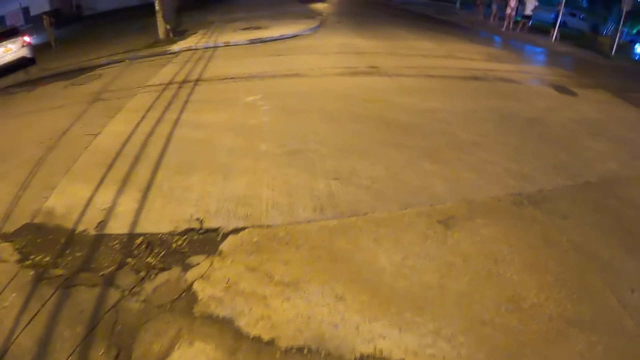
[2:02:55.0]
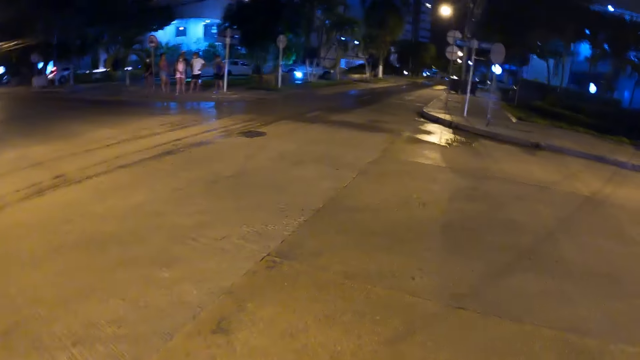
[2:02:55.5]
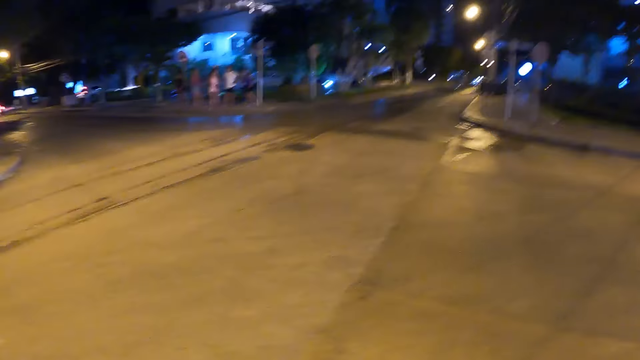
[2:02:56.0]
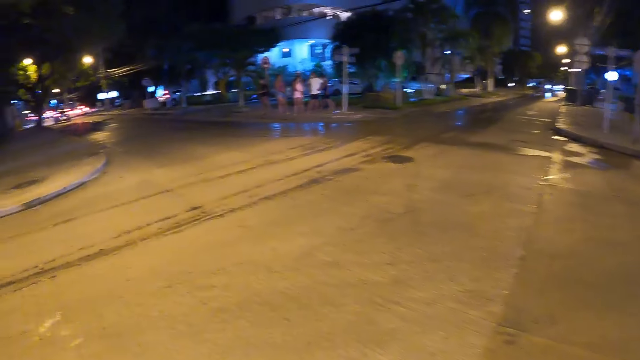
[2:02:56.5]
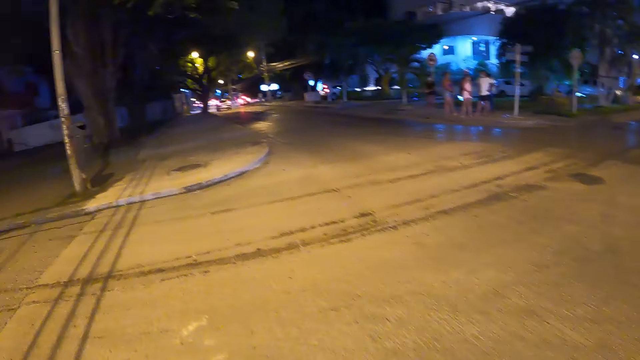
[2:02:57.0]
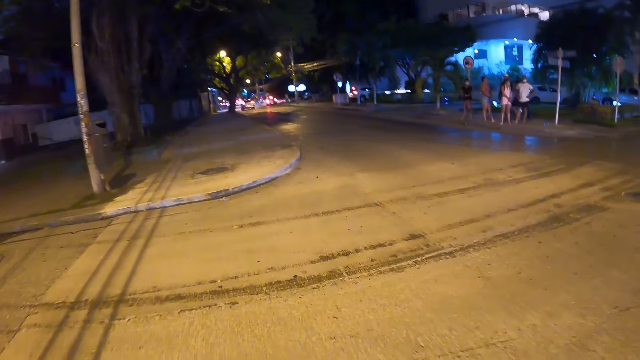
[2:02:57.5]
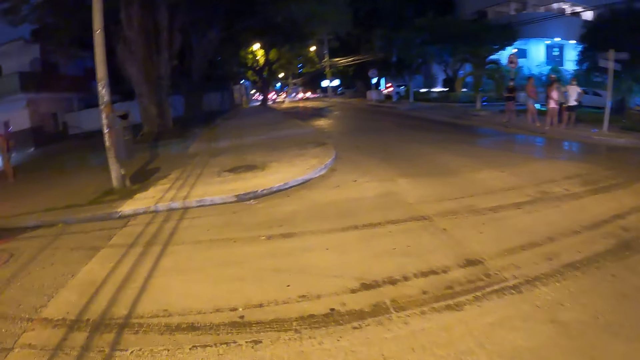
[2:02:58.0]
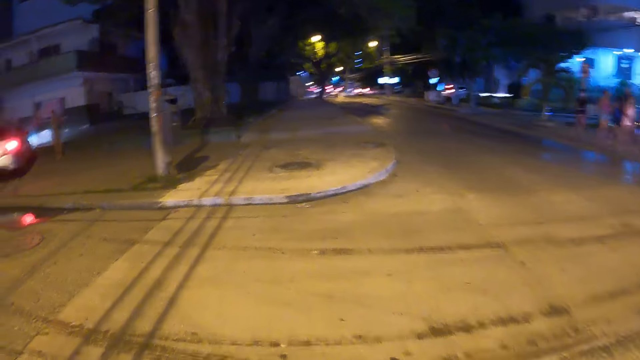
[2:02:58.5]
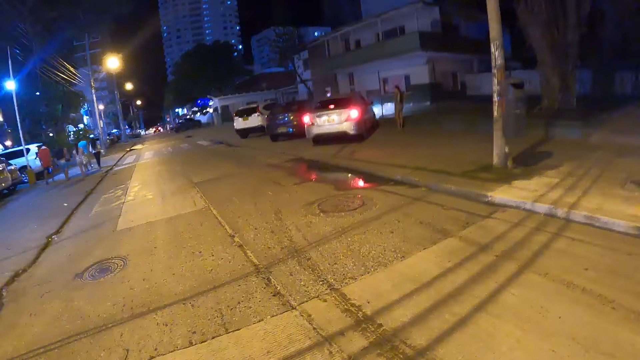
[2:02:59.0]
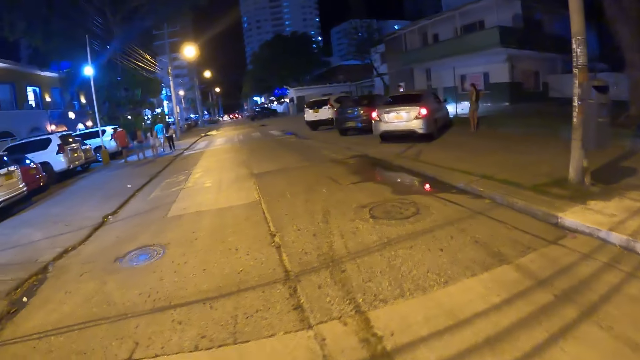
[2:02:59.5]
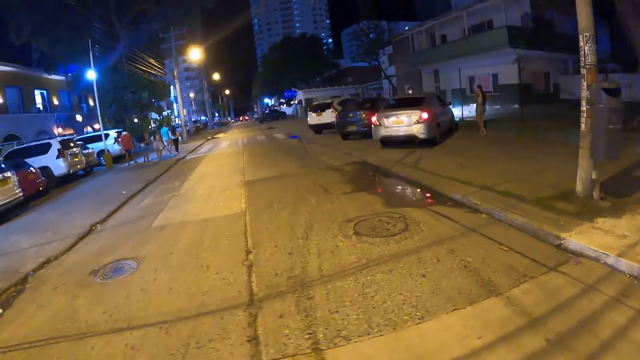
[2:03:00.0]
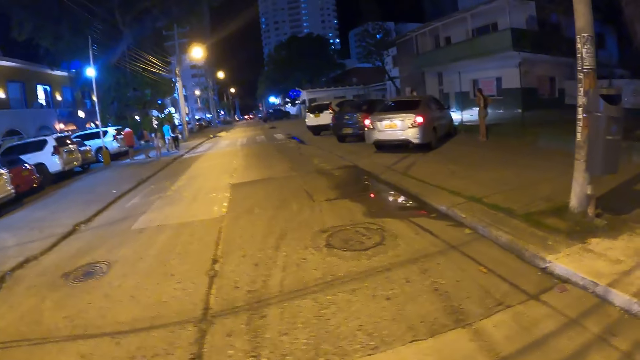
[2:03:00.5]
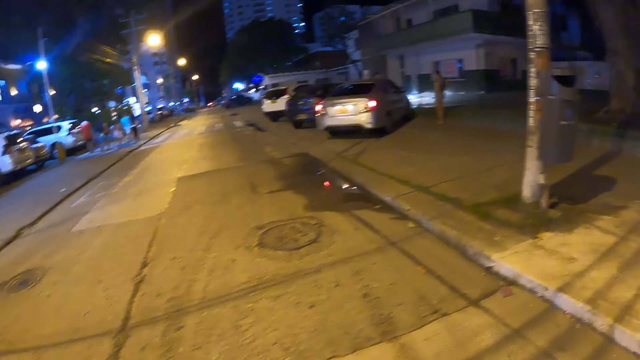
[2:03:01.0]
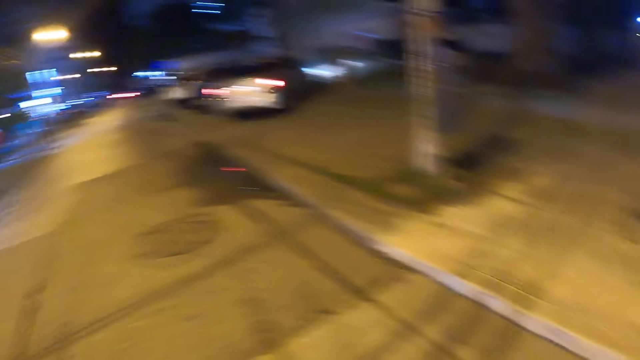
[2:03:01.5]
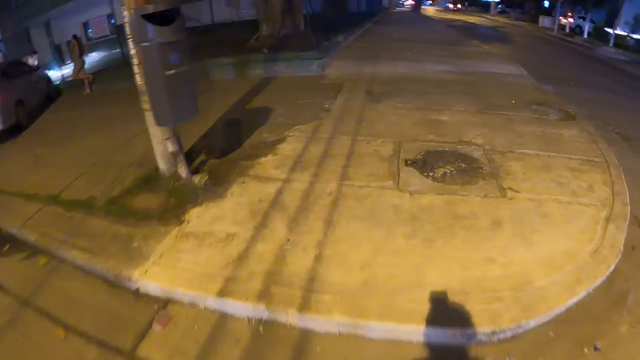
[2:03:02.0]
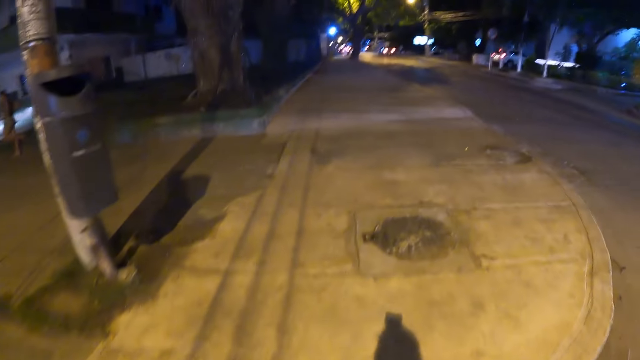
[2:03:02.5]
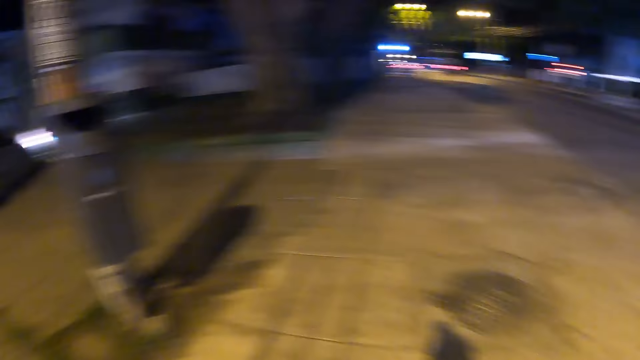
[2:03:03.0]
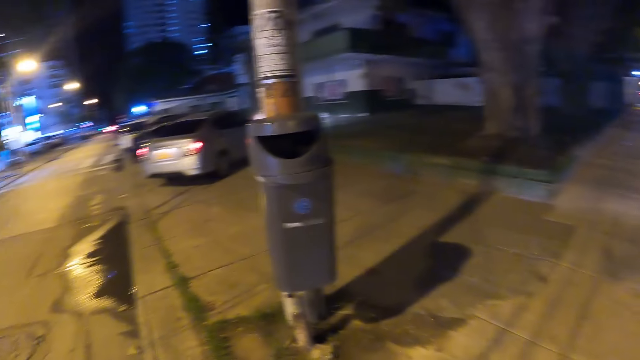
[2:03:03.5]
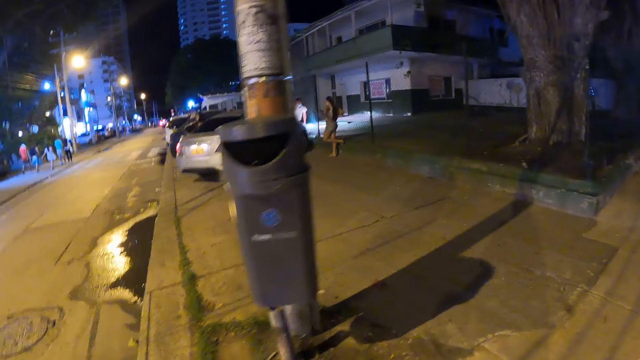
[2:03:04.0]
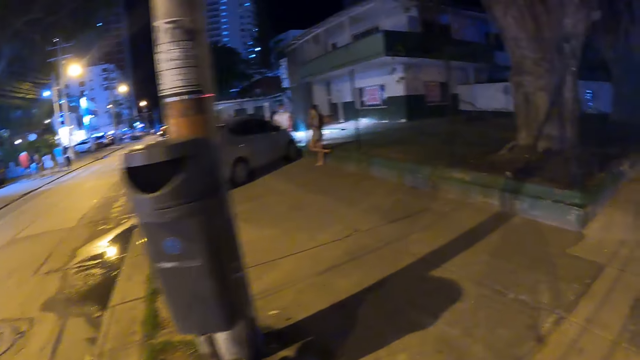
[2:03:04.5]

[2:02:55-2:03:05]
The camera wearer walks across the pedestrian road.

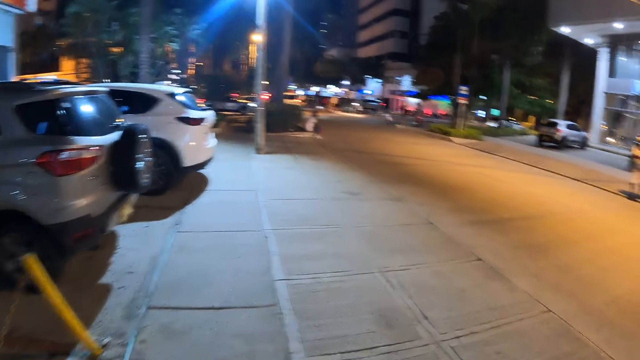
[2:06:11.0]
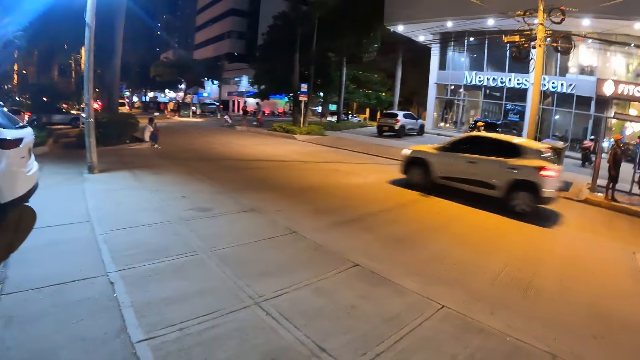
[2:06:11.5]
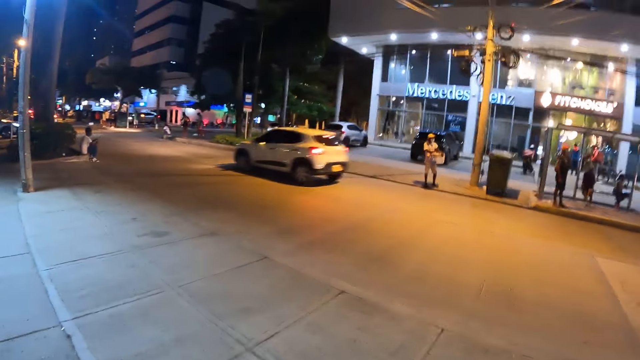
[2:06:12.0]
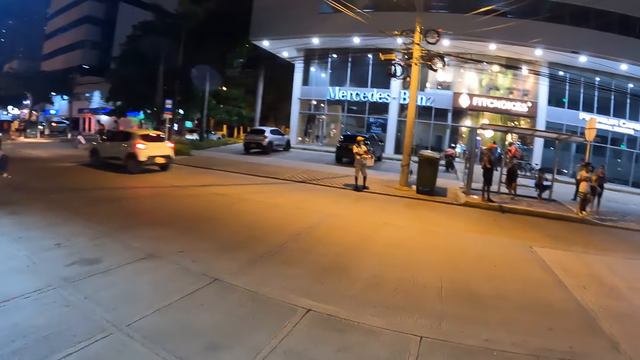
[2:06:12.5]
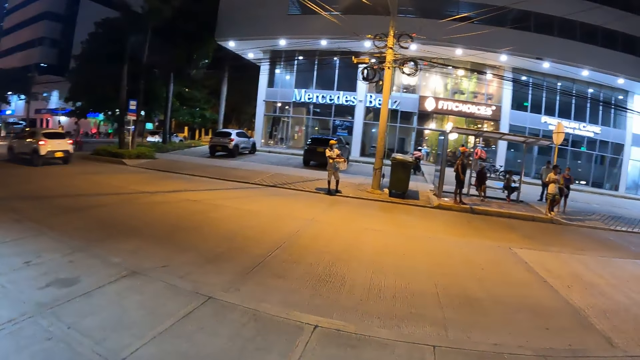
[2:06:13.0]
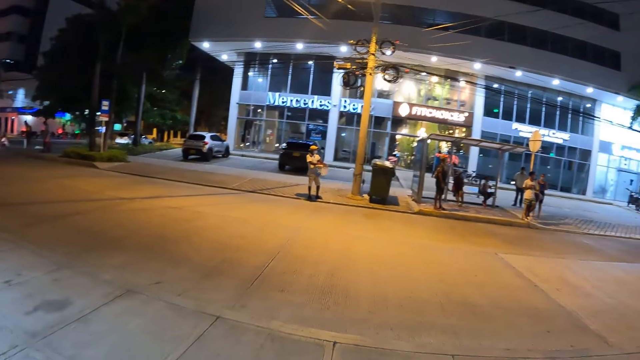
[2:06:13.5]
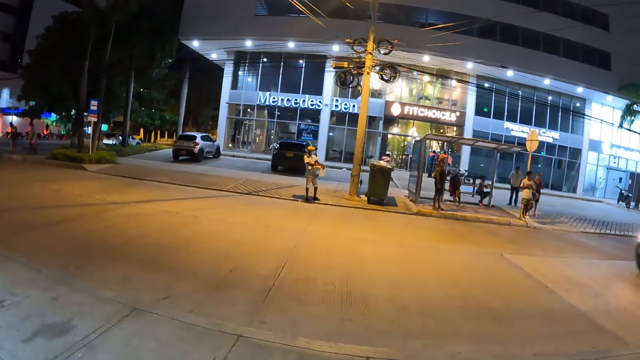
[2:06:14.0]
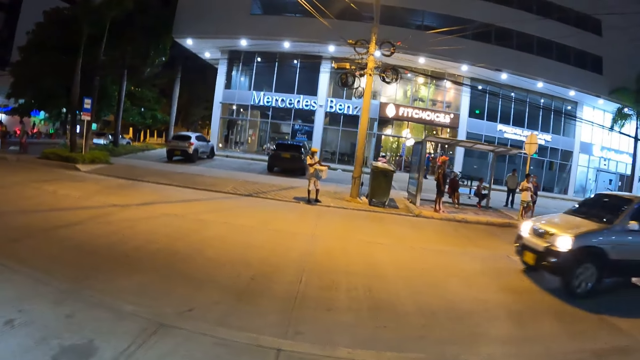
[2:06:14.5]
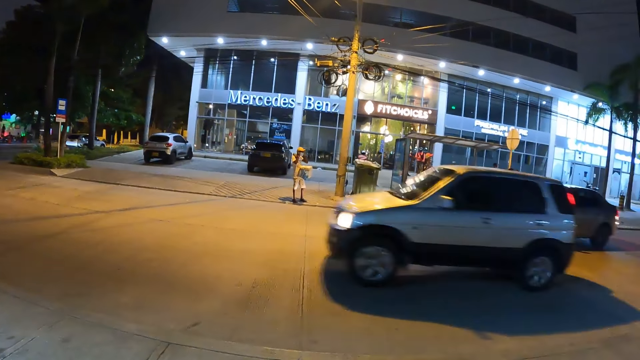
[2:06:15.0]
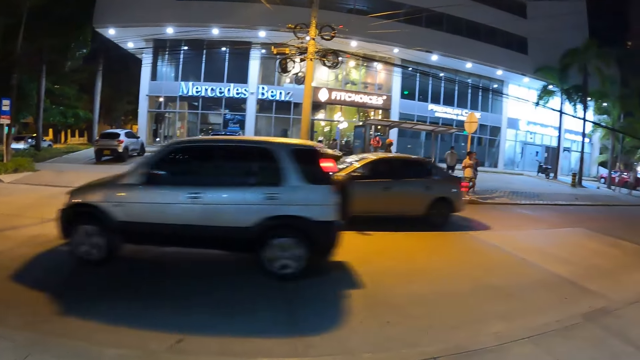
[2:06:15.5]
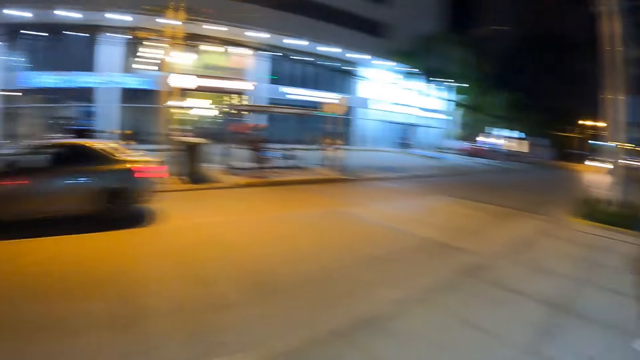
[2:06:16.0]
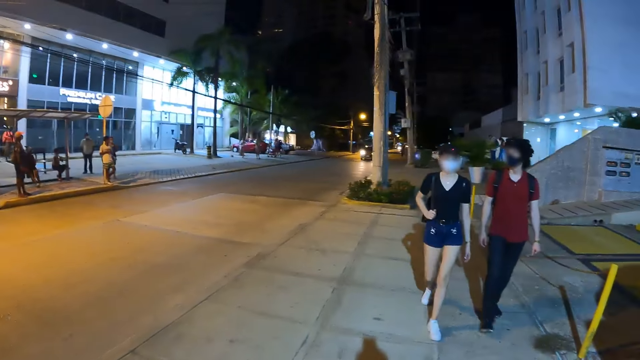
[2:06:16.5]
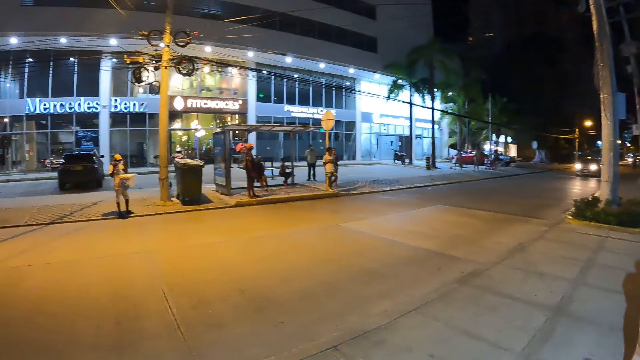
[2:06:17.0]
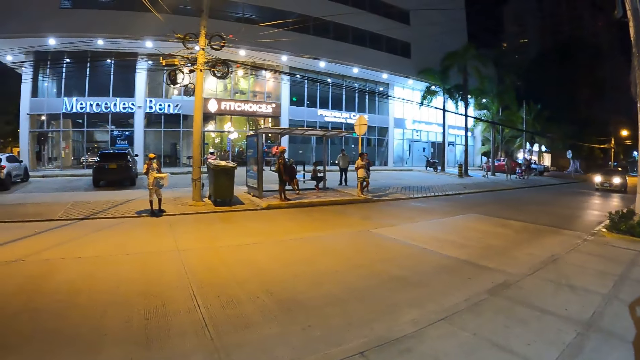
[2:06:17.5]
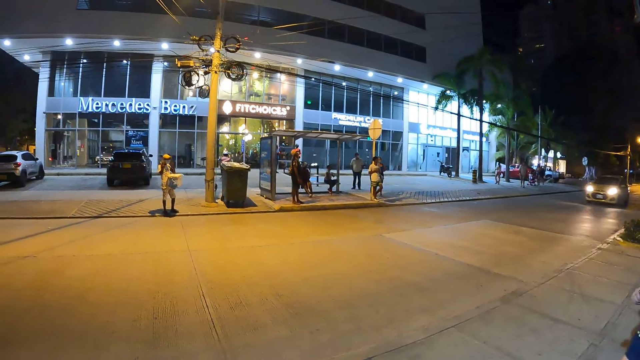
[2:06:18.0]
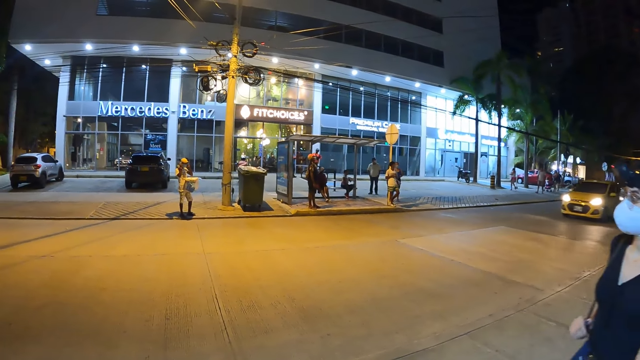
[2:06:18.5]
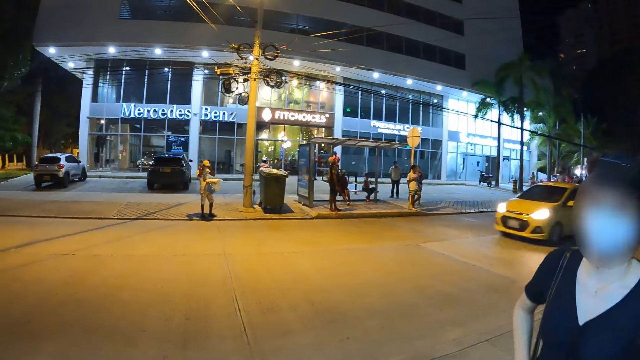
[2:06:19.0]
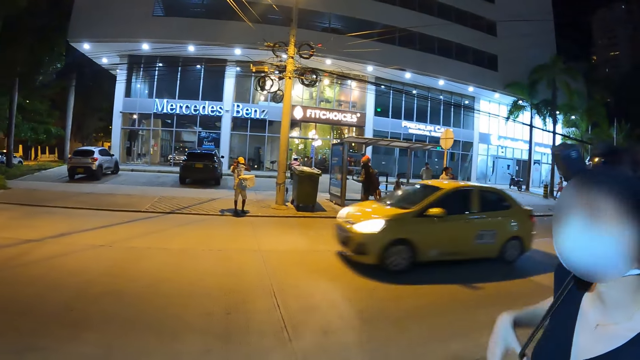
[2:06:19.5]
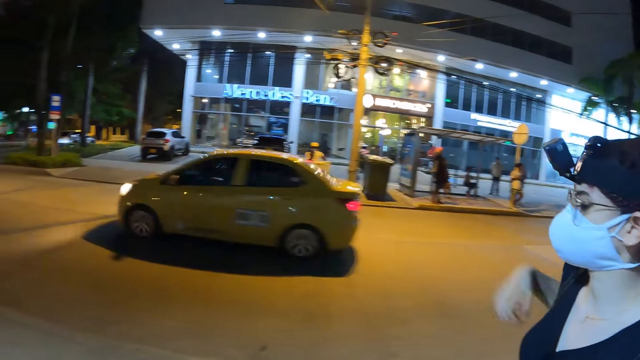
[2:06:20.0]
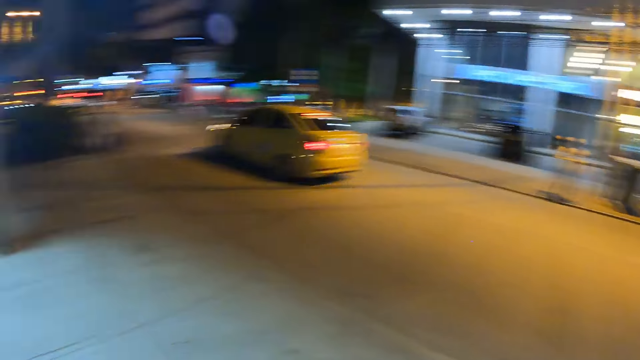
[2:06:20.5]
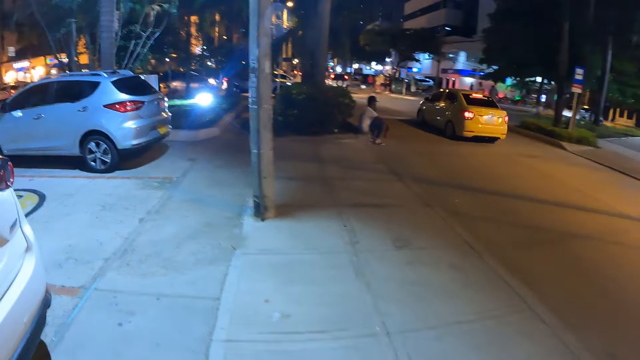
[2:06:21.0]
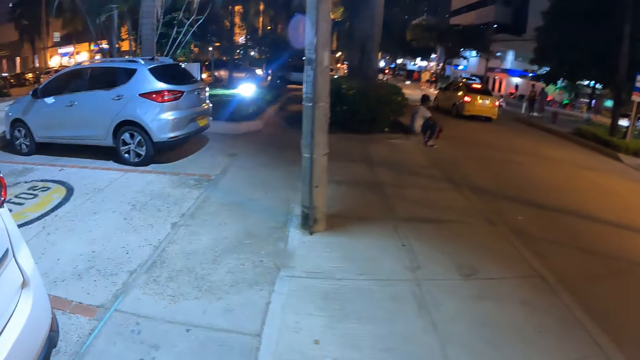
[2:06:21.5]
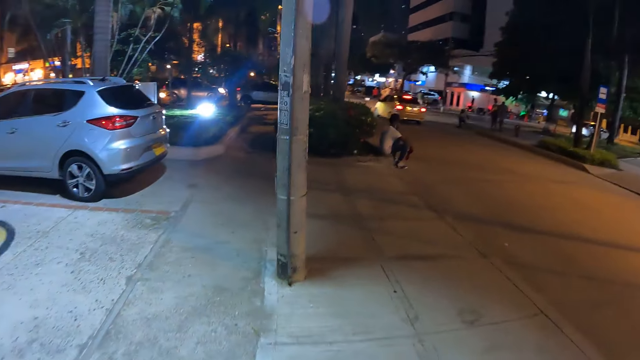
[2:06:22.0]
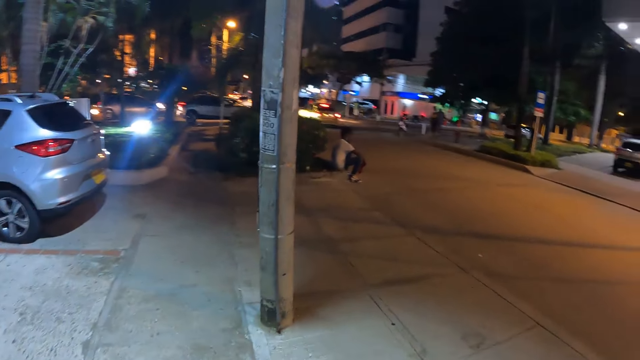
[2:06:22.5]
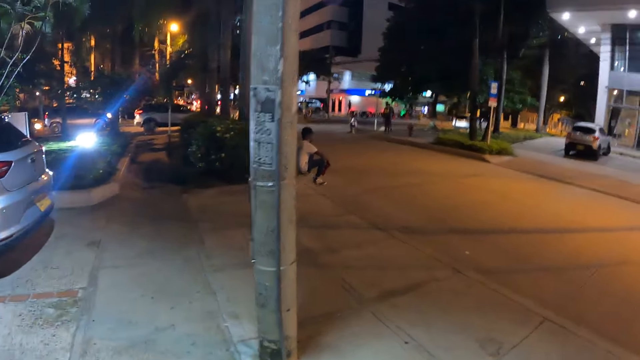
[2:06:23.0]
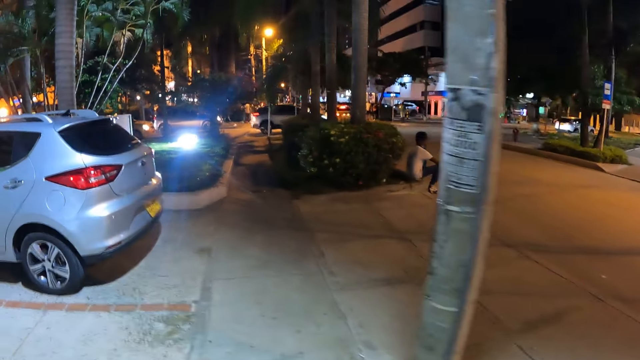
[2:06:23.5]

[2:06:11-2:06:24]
The camera wearer stops. A white car drives past the camera wearer. A woman interacts with the camera wearer. The woman makes gestures with her right hand. A yellow car drives past the camera wearer. The camera wearer moves around.
